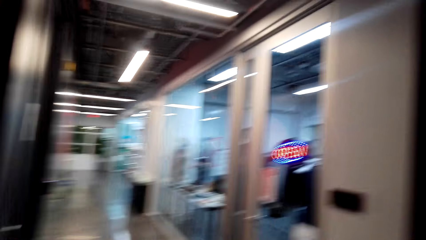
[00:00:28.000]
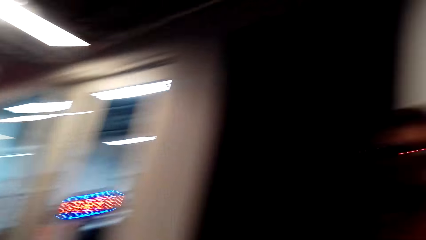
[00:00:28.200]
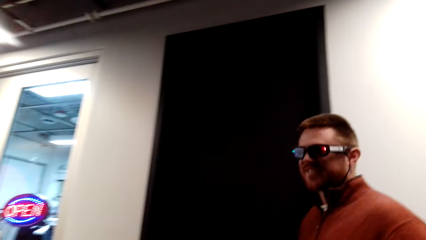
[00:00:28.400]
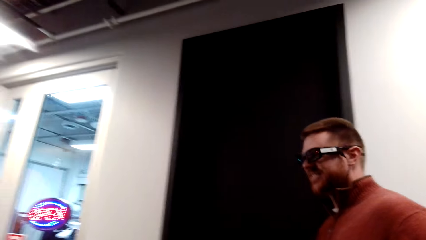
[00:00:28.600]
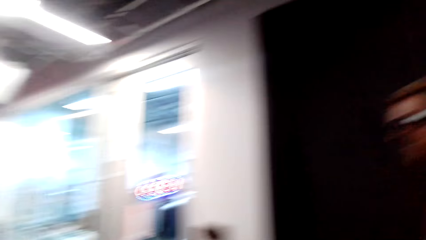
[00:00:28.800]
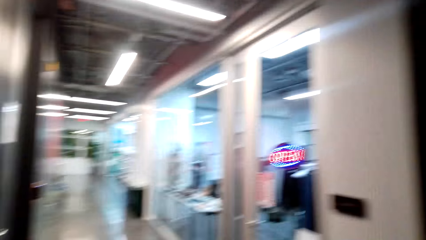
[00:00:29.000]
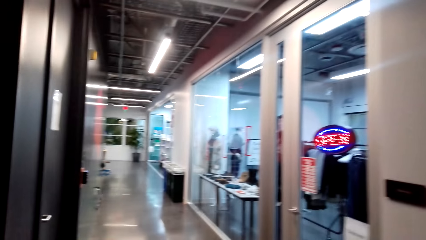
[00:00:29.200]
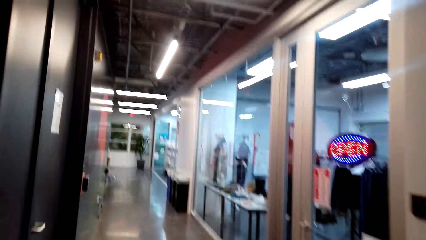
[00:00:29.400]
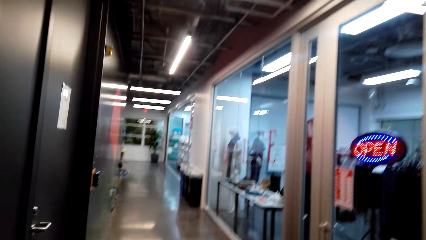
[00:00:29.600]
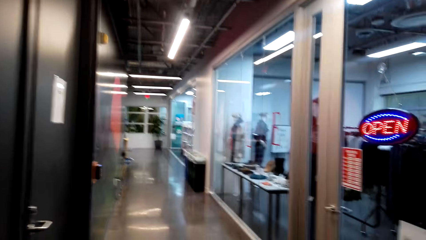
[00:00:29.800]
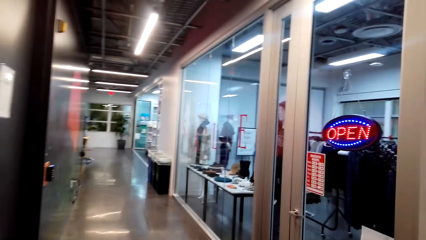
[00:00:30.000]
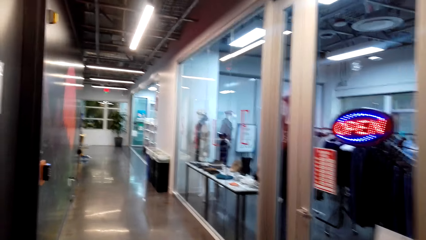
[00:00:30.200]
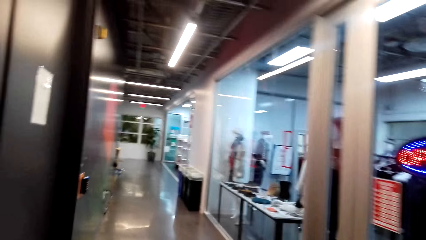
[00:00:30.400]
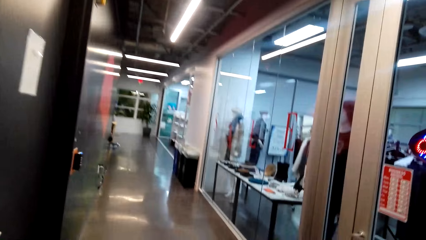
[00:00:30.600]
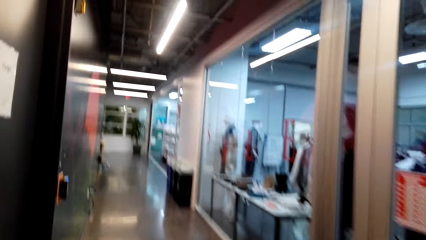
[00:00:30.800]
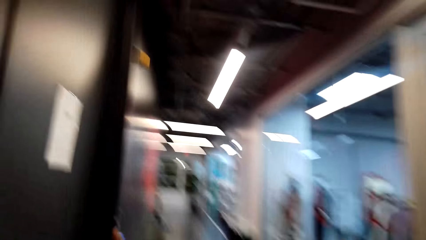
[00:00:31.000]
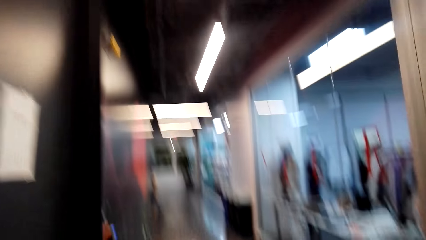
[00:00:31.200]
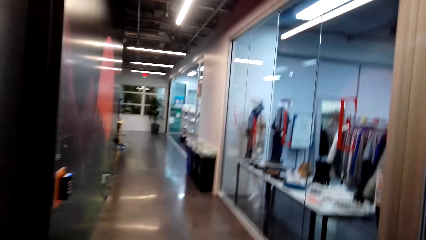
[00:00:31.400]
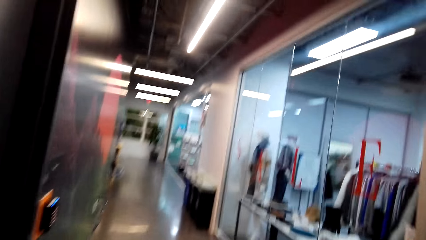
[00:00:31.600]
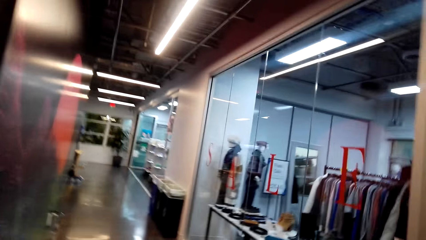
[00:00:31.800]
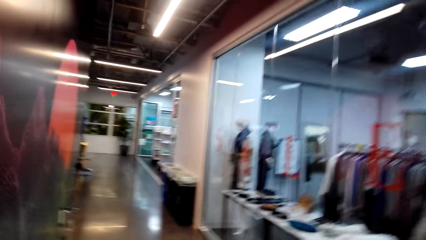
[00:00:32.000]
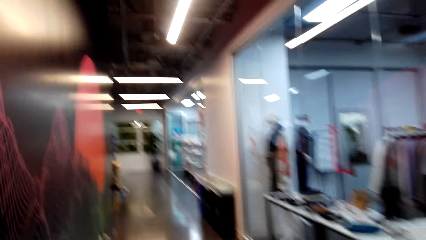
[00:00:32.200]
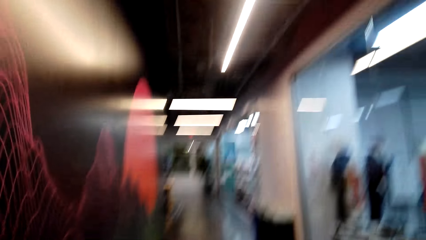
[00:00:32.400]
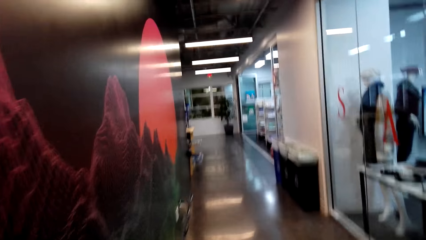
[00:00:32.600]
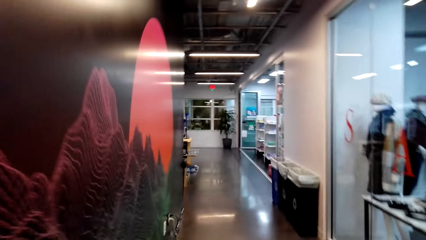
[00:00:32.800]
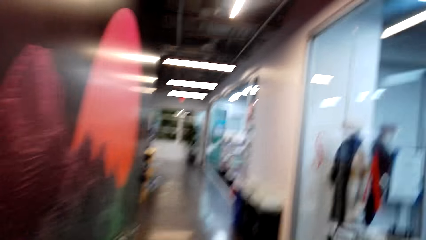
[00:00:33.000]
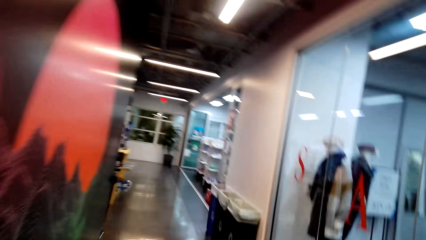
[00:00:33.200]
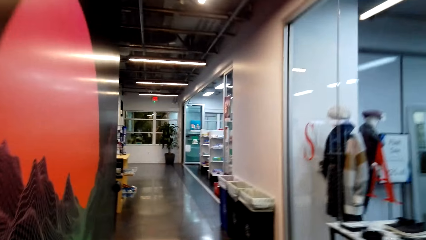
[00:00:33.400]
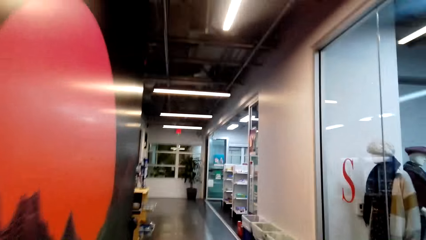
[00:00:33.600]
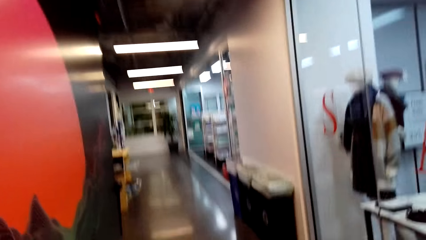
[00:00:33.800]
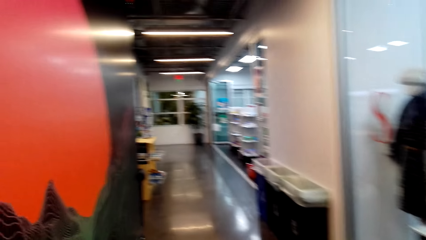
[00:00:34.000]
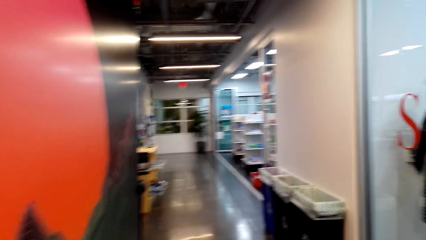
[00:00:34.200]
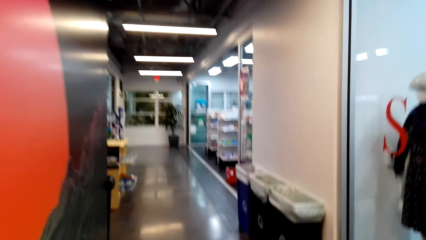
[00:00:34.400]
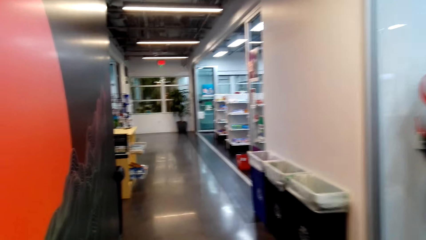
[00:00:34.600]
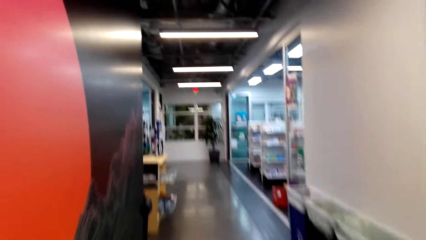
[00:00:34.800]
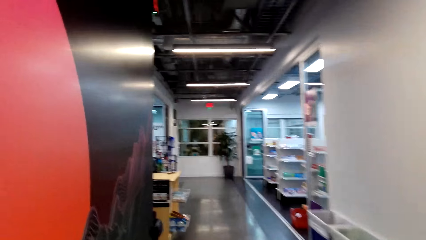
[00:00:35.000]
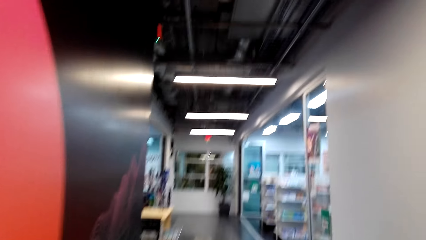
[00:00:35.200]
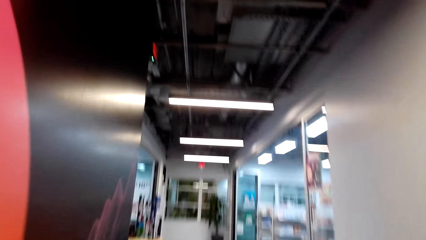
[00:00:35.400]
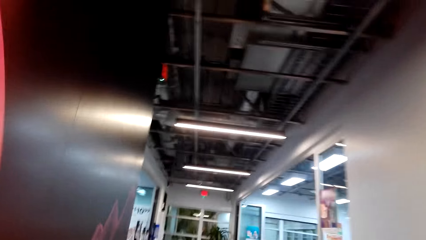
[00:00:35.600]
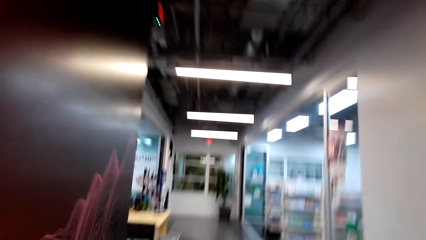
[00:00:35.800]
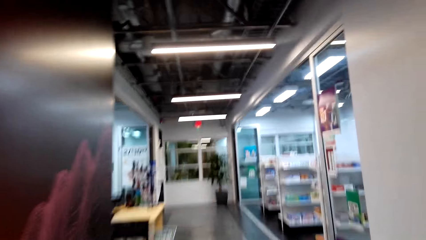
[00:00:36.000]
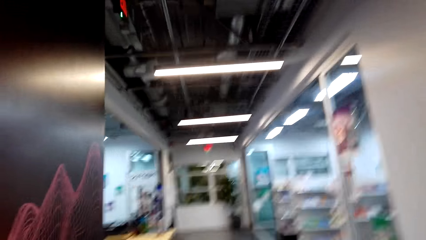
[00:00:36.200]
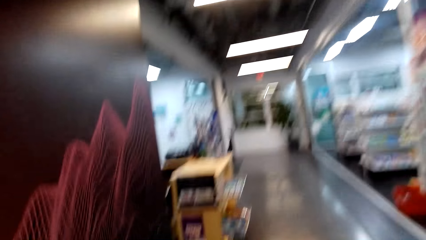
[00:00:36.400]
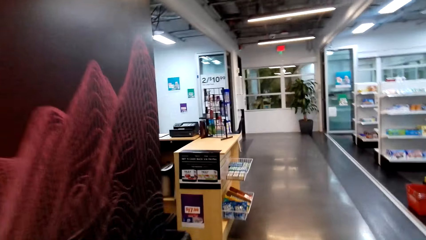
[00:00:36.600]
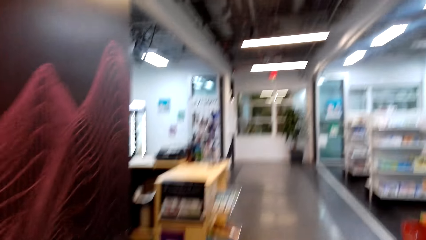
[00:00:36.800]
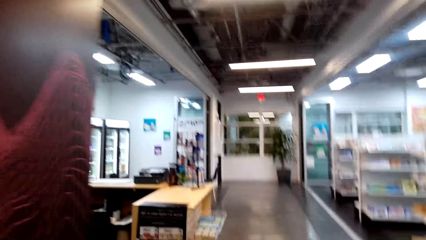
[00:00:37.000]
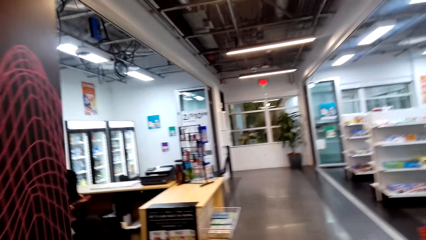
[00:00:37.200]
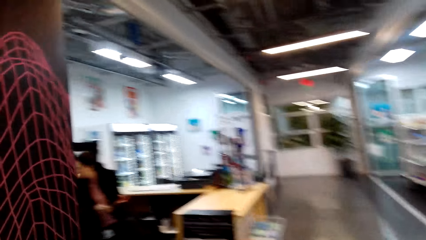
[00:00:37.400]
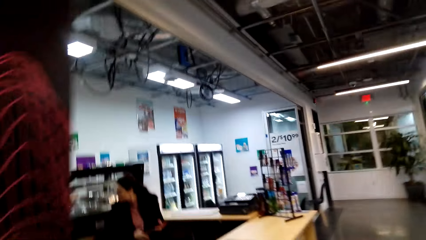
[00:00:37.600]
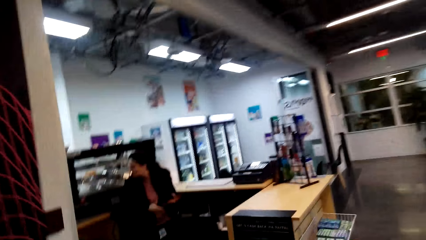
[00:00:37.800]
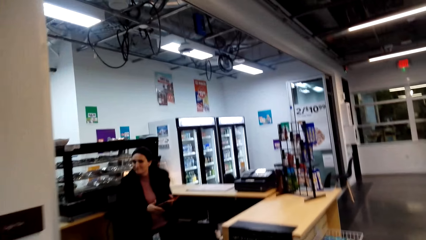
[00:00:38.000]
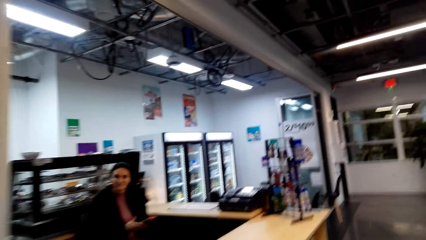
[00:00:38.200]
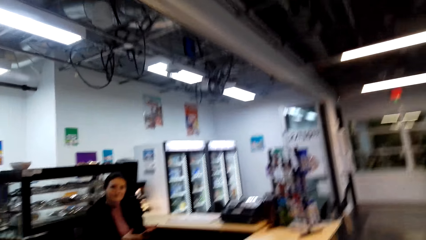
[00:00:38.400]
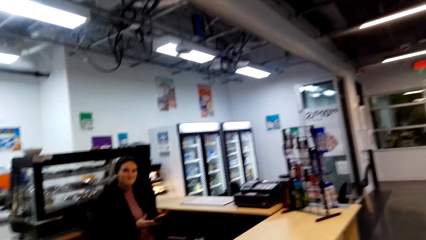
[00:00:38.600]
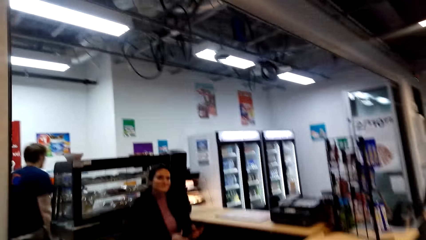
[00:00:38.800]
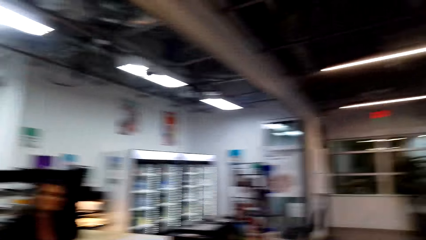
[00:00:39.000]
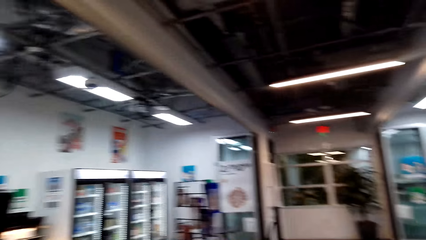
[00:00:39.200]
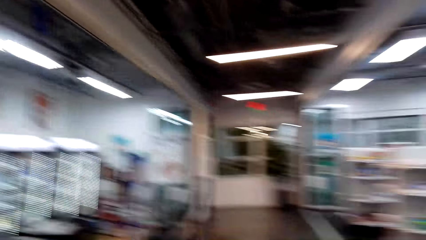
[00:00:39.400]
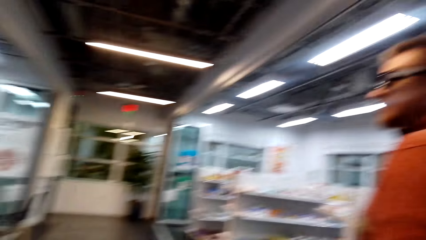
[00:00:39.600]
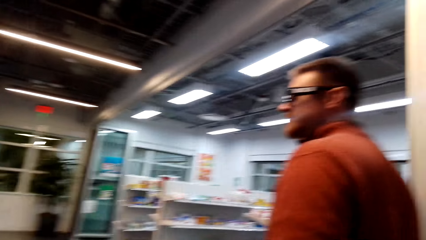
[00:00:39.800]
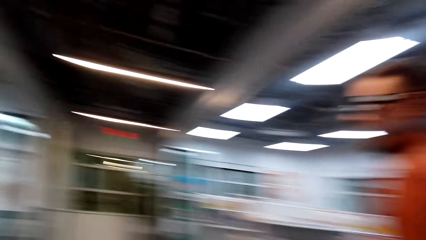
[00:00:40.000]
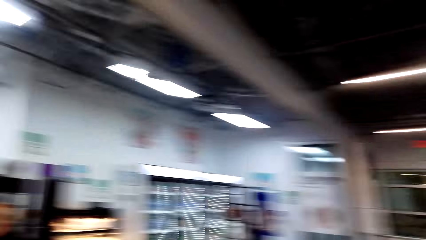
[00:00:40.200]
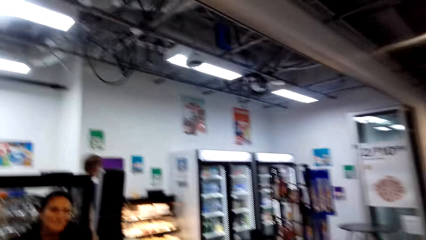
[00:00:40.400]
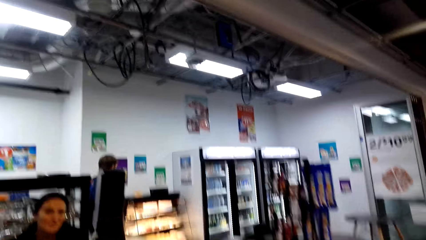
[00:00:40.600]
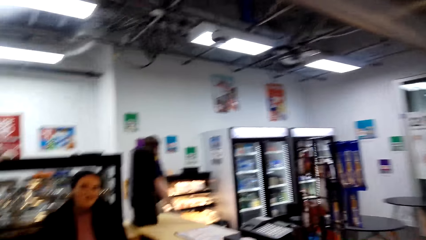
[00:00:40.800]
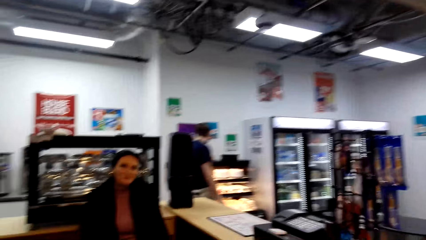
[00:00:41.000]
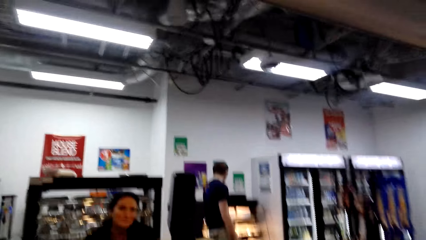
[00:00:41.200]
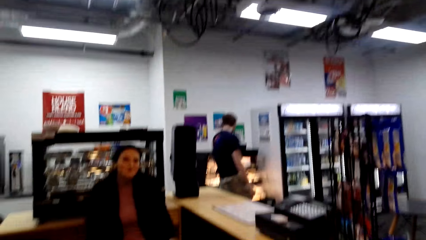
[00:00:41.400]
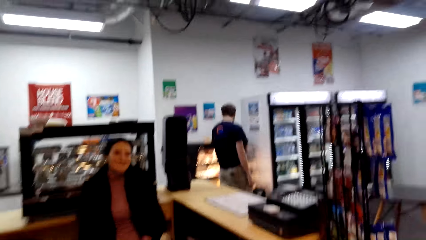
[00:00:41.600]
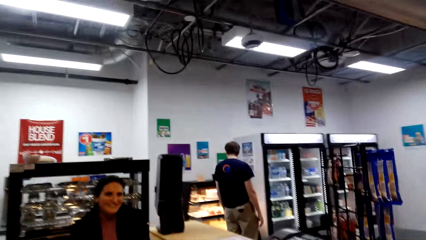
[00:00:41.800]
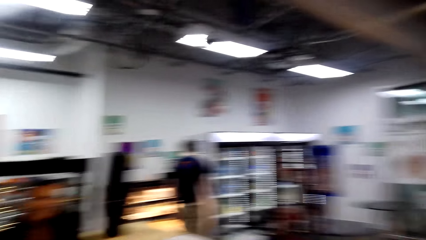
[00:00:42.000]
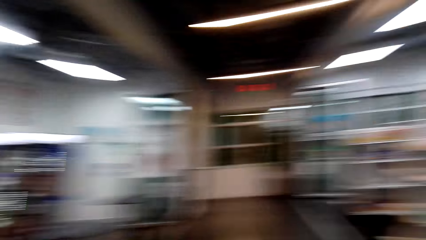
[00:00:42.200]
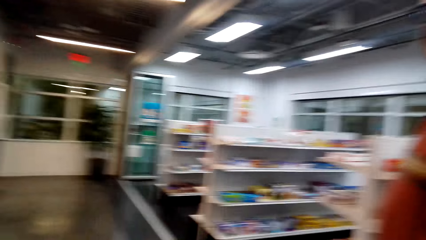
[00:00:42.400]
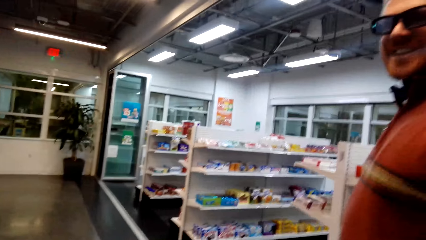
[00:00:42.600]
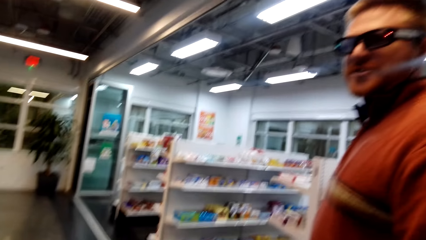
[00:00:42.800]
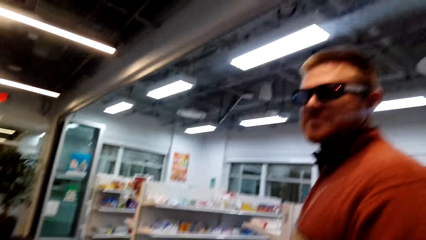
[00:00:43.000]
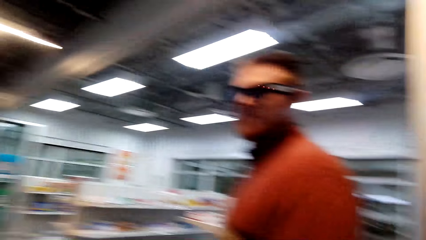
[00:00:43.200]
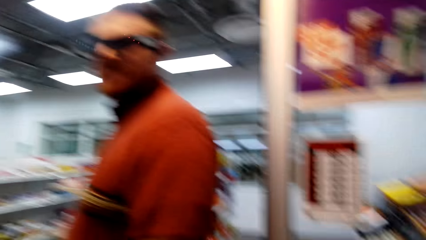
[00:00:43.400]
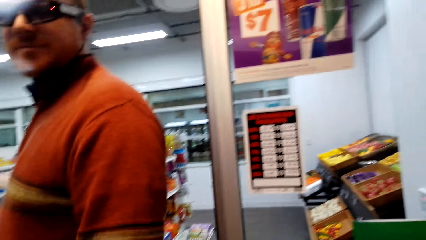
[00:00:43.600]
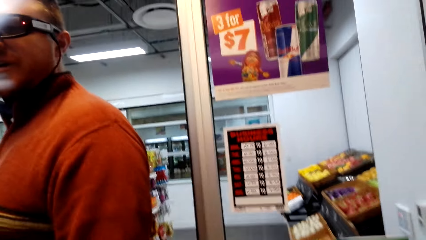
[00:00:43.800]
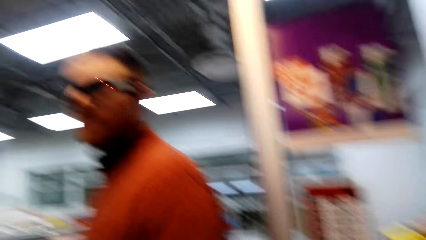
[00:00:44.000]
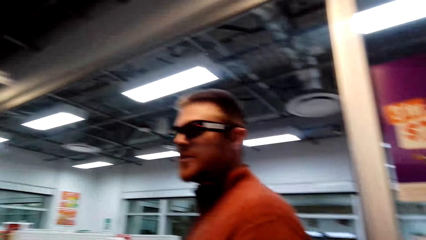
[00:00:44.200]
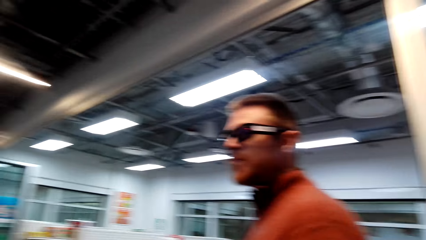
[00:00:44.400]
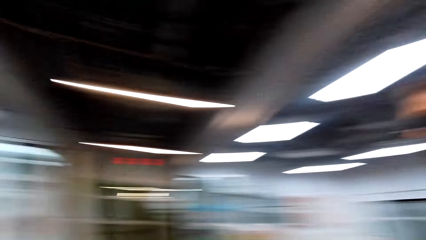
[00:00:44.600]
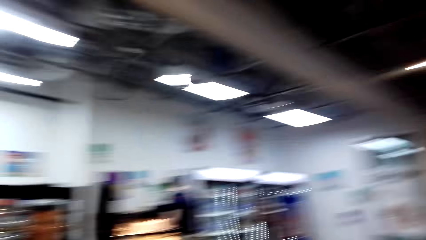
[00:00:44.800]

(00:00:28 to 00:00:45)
A man talks to the camera wearer. The camera wearer talks to two people at the shopping store. A woman greets the man and the camera wearer.
